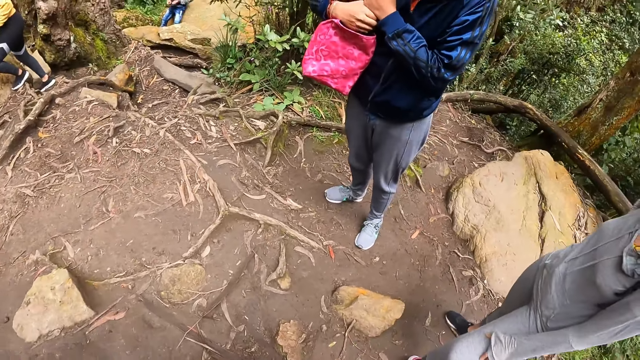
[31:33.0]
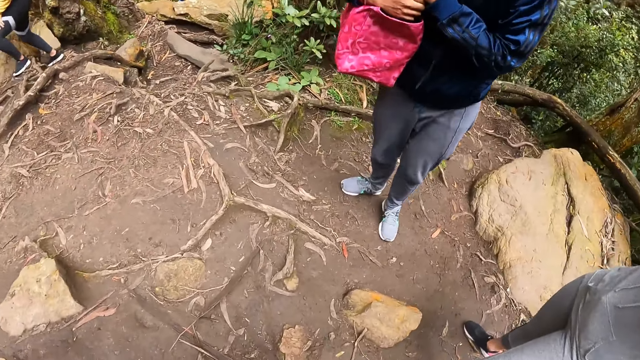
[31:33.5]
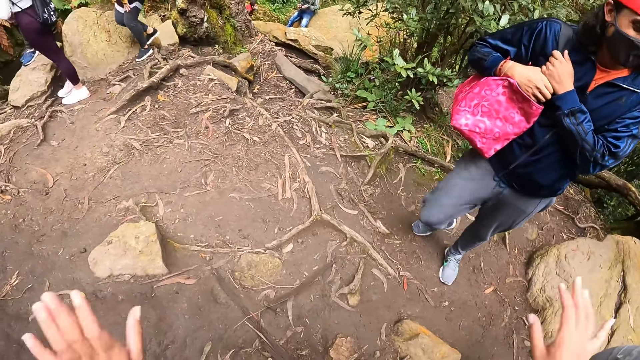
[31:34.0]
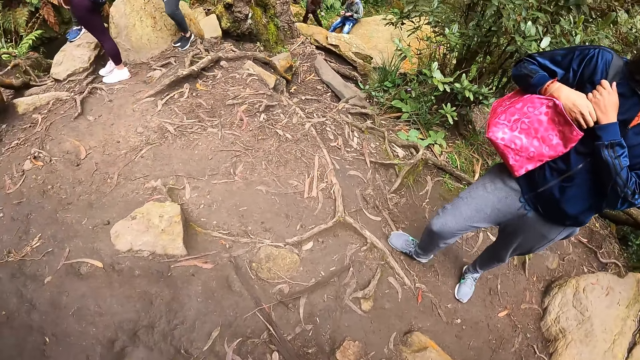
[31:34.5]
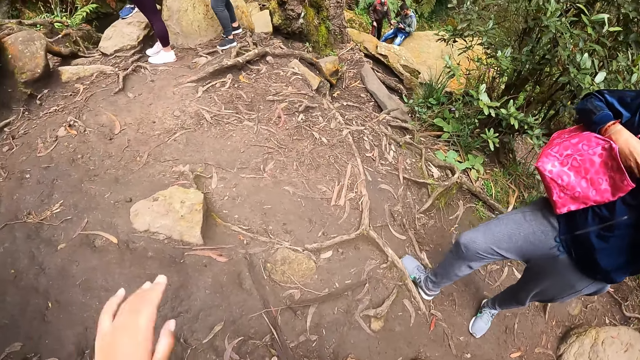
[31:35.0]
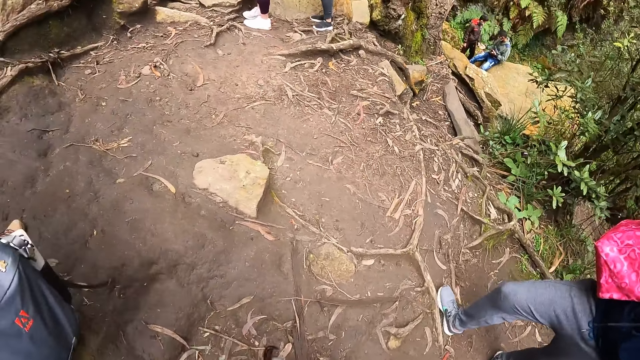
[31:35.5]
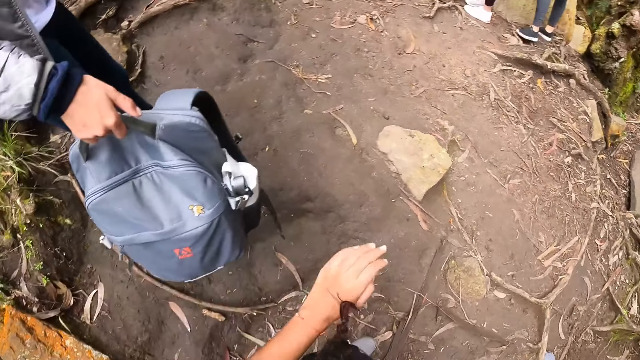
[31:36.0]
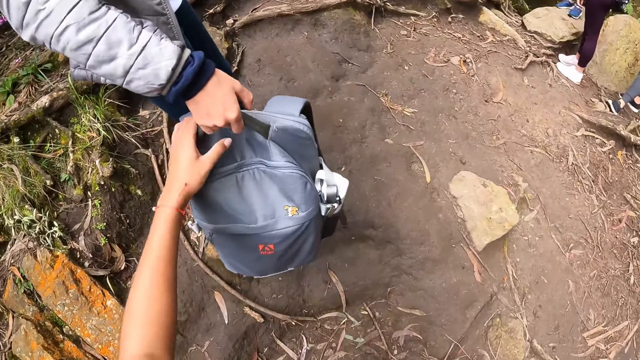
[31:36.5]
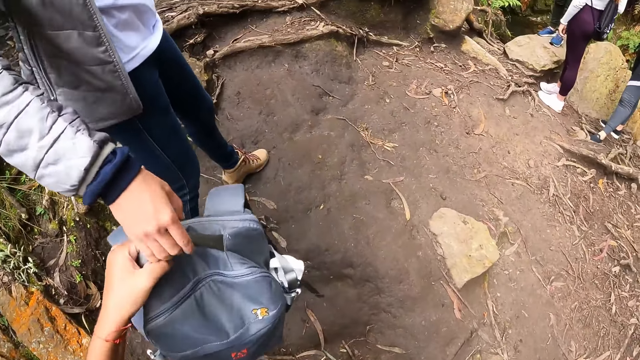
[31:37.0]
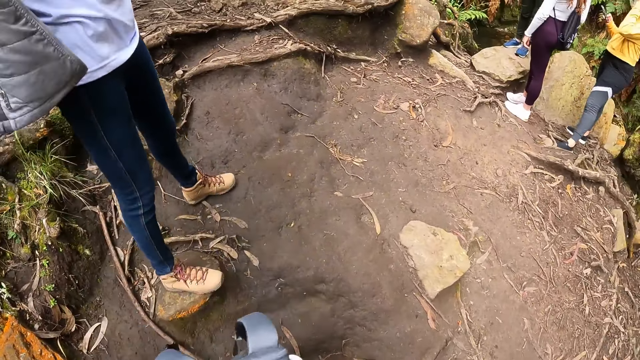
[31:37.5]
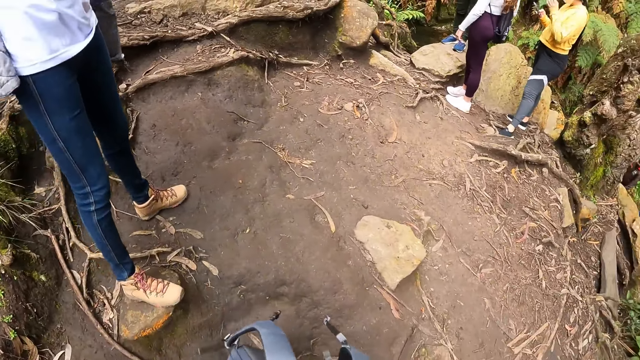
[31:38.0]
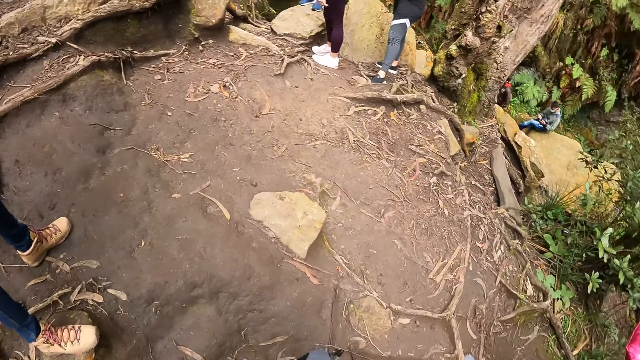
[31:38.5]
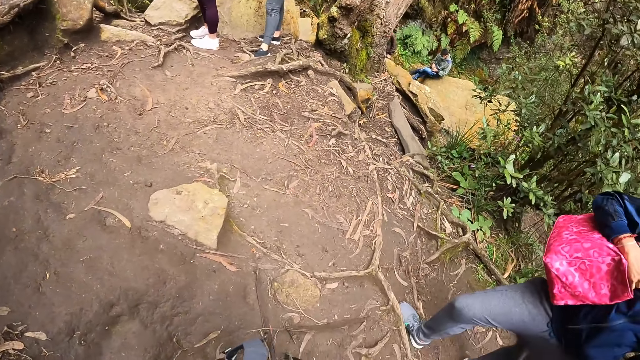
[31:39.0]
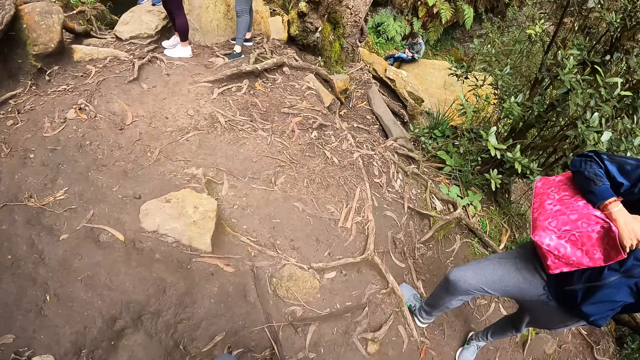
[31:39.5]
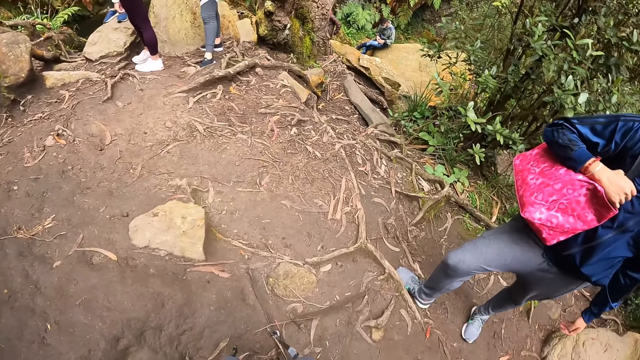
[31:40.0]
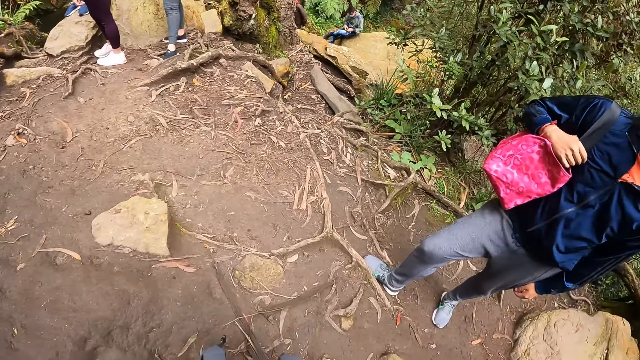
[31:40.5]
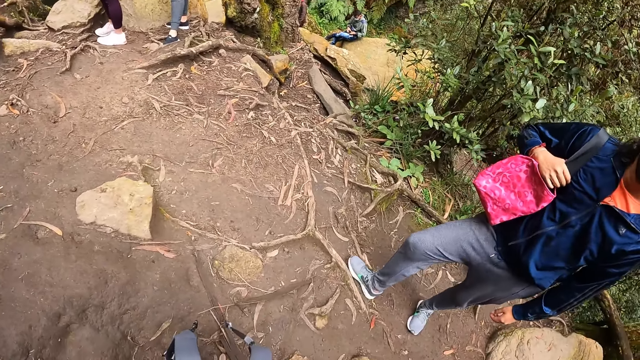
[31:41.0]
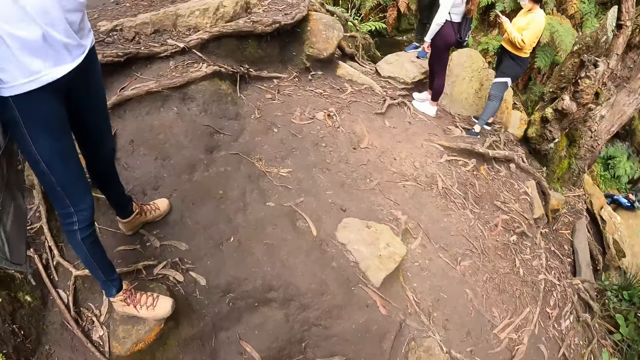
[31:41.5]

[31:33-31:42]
The man changes his posture. A woman hands the camera wearer a bag with her right hand. The camera wearer takes the bag from the woman with her left hand. The woman pulls her jacket with both hands.

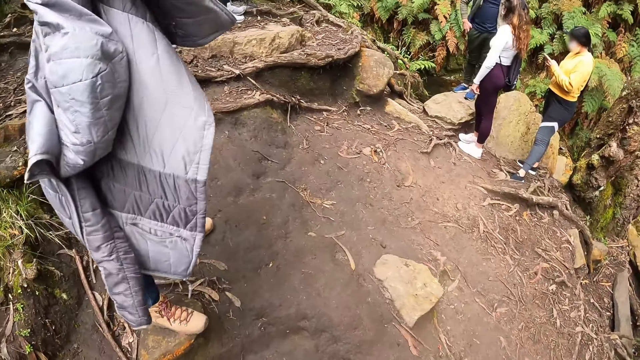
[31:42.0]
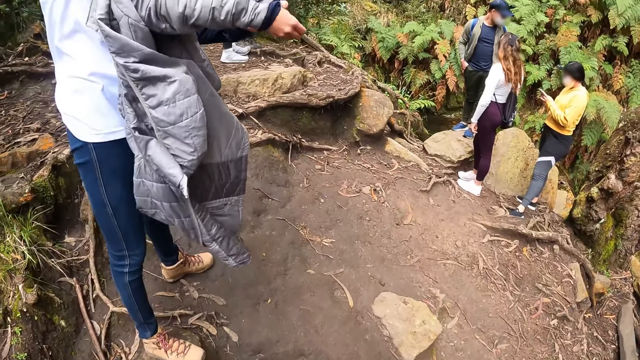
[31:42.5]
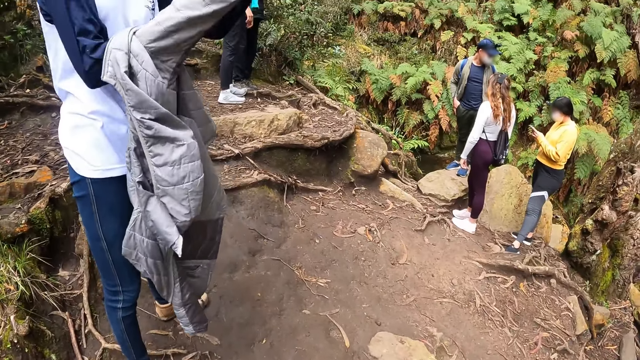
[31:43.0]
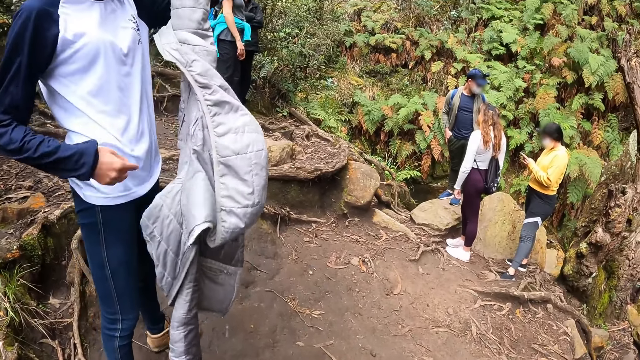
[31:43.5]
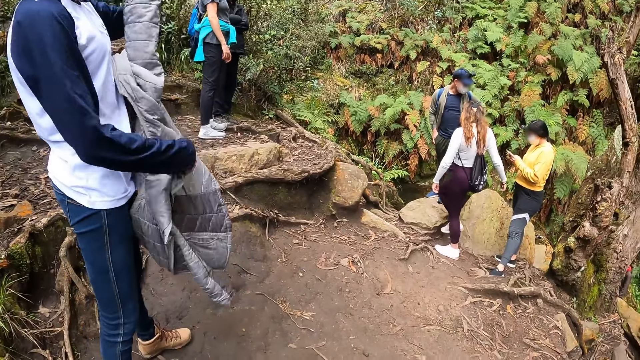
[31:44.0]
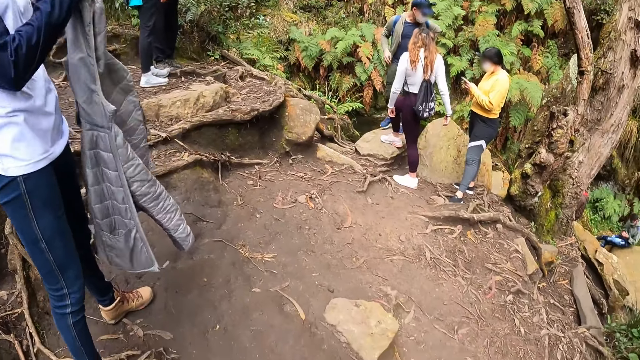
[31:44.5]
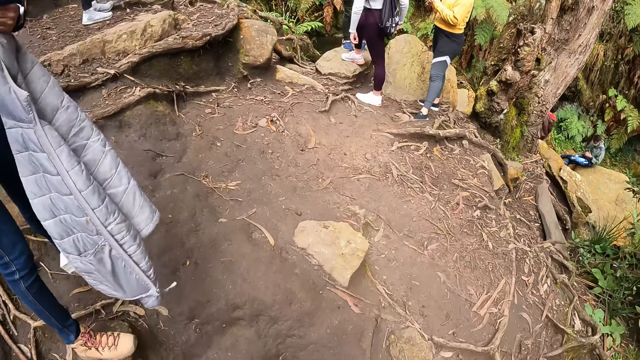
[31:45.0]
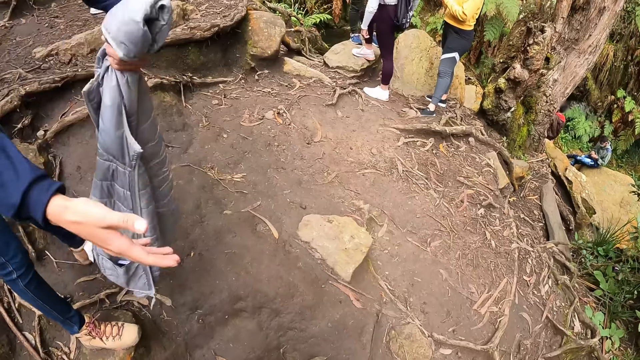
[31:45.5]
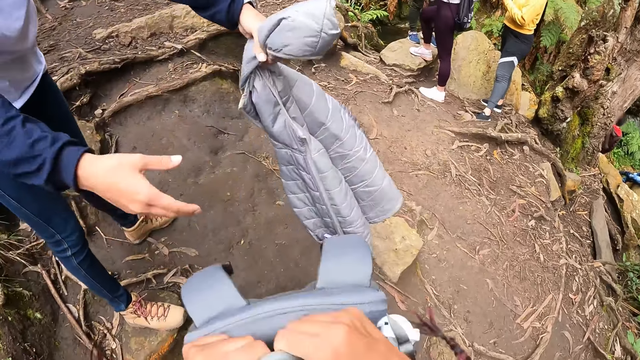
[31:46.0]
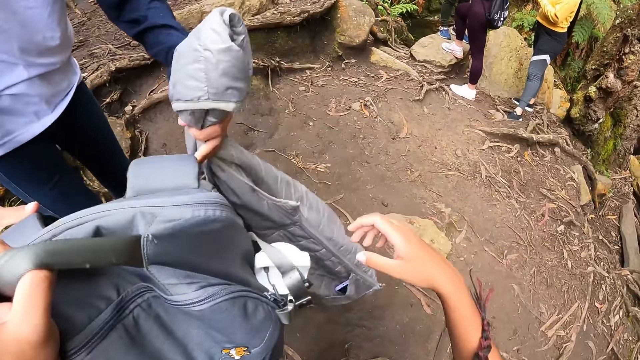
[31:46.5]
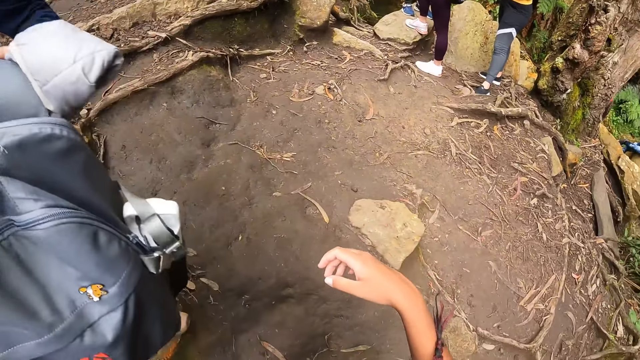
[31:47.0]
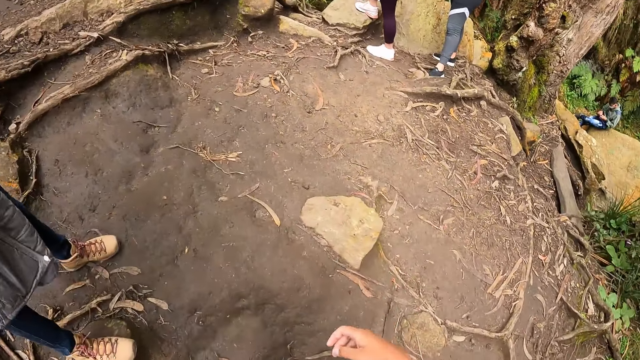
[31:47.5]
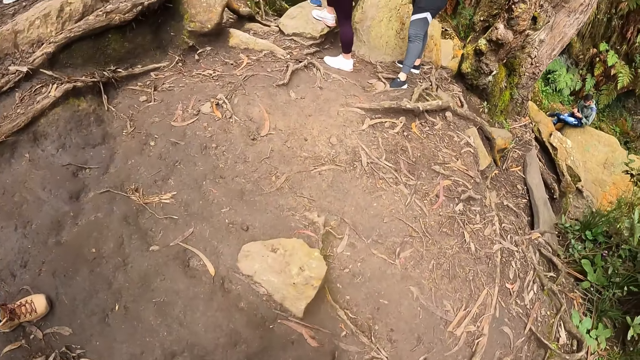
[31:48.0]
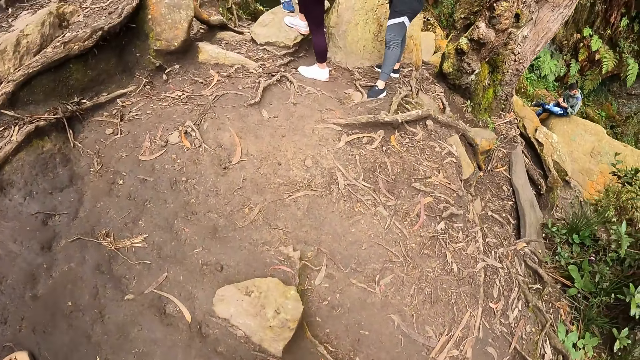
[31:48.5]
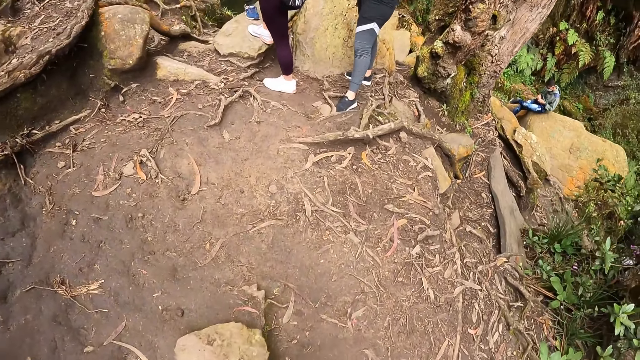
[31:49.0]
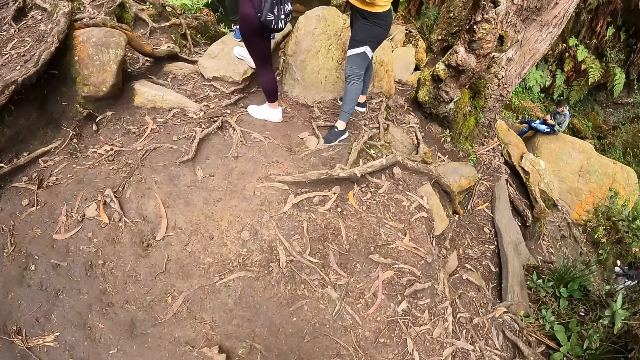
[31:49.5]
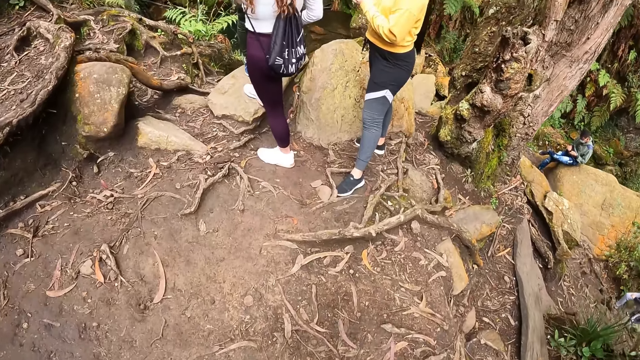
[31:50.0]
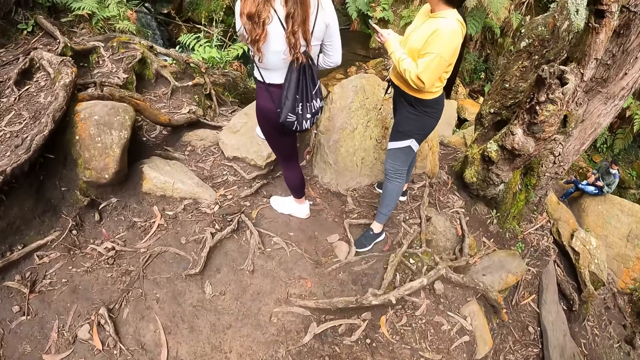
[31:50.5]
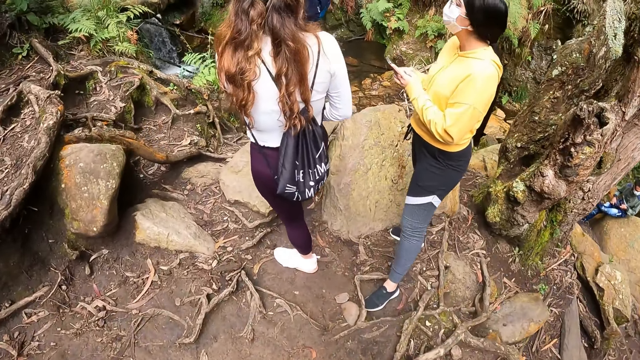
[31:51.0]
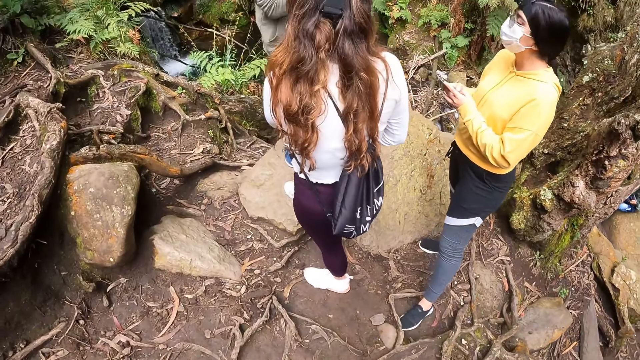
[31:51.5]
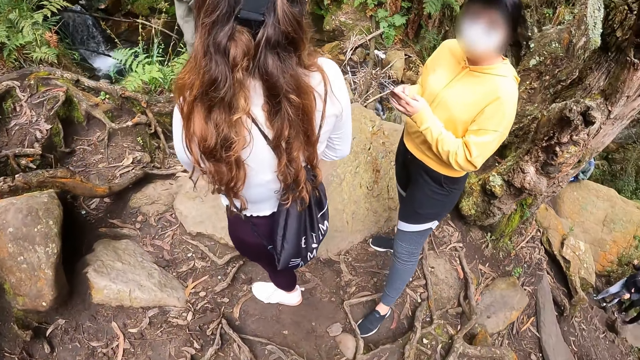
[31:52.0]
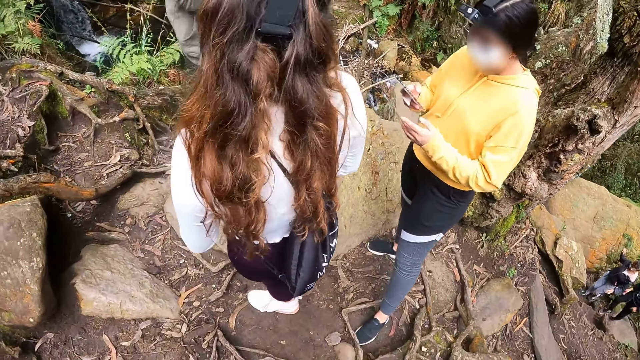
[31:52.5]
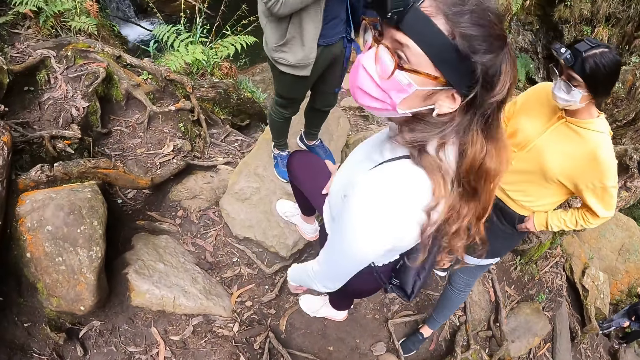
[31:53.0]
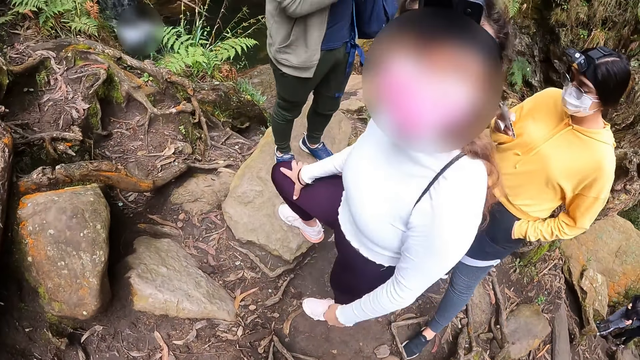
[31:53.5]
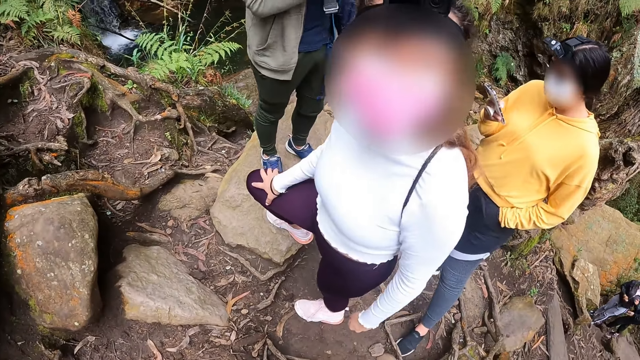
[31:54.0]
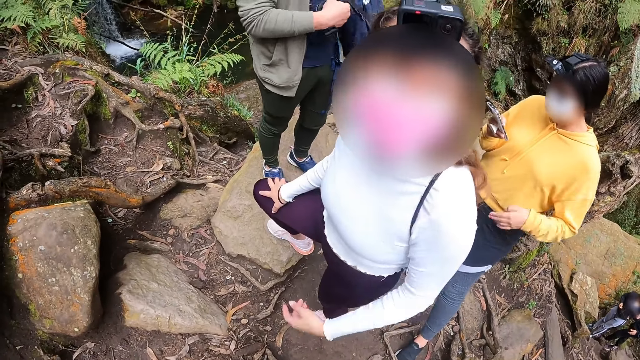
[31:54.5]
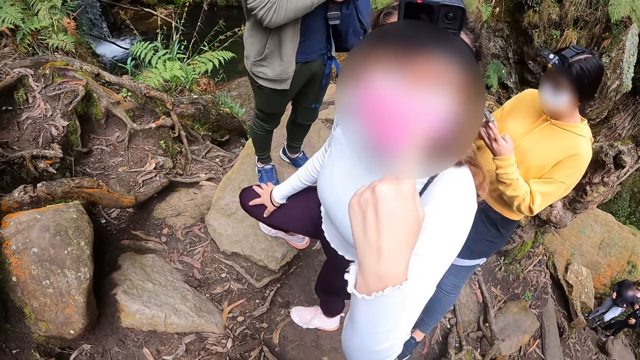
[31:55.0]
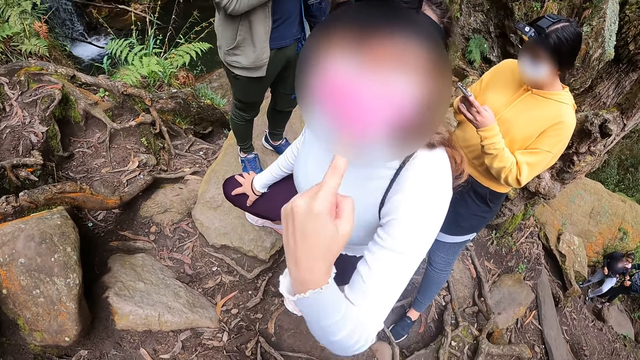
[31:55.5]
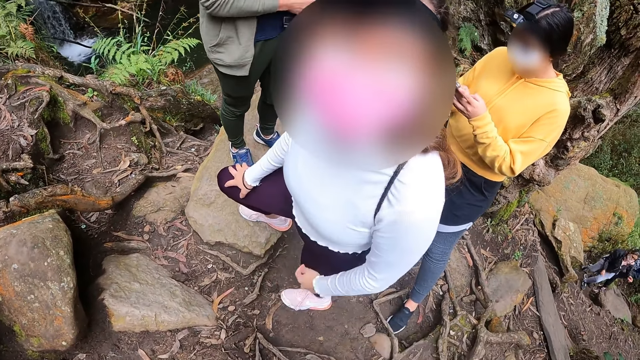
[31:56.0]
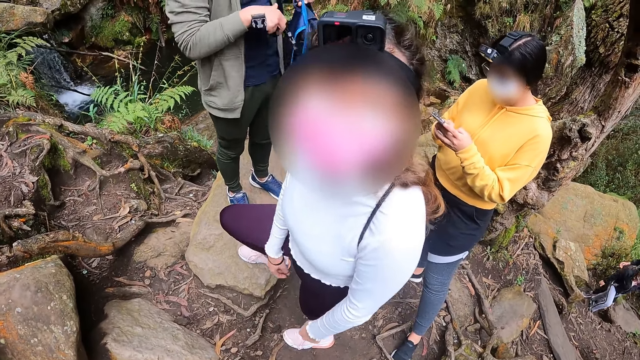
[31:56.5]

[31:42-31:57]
A woman pulls the jacket from her right hand with her left hand. The woman holds the jacket with both hands. The camera wearer hands the bag to a man with her left hand. The man takes the bag from the camera wearer with her right hand. The camera wearer walks to another woman. A third woman presses a phone with both hands. The woman the camera wearer walked to turns. She points to her face with her left hand.
